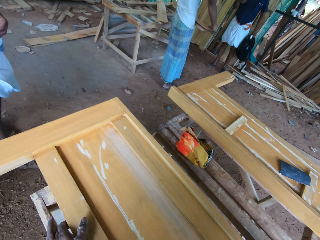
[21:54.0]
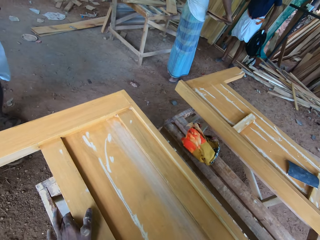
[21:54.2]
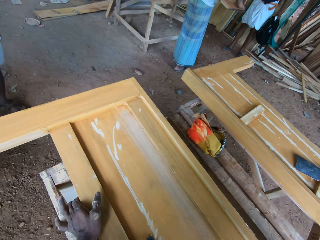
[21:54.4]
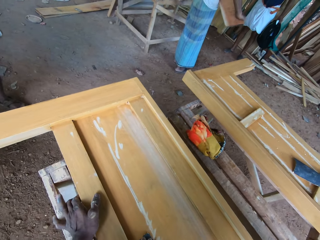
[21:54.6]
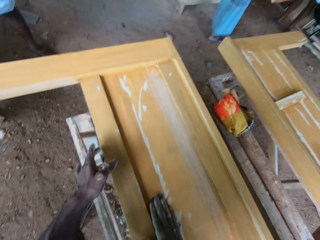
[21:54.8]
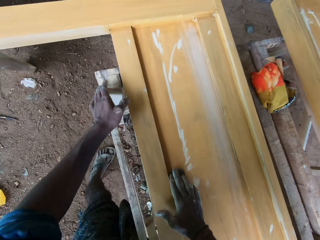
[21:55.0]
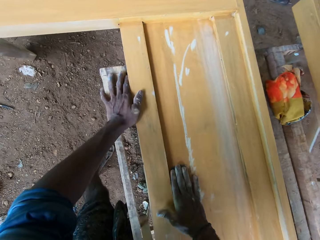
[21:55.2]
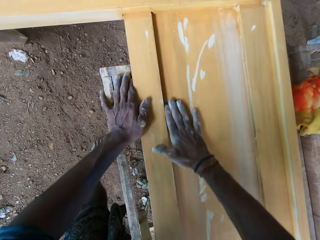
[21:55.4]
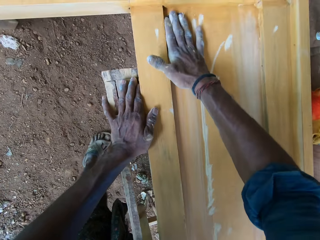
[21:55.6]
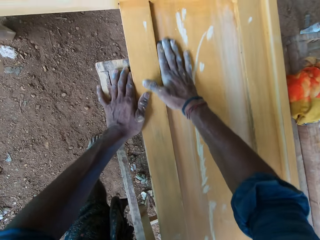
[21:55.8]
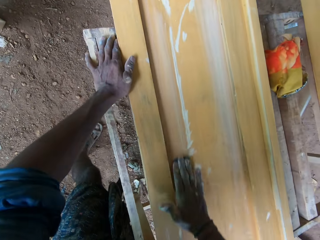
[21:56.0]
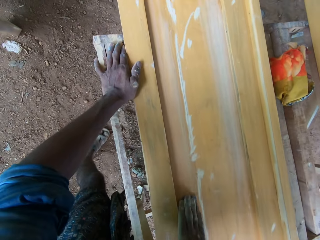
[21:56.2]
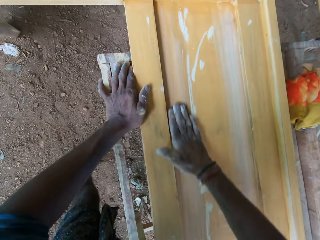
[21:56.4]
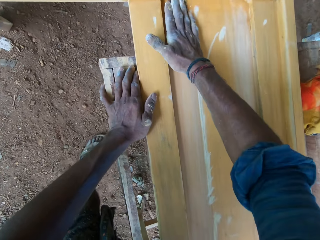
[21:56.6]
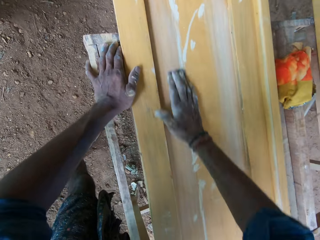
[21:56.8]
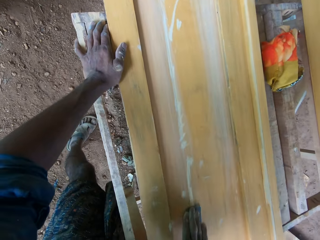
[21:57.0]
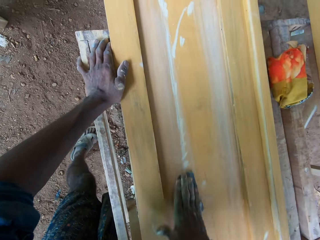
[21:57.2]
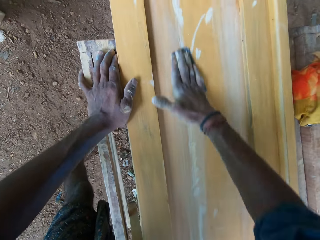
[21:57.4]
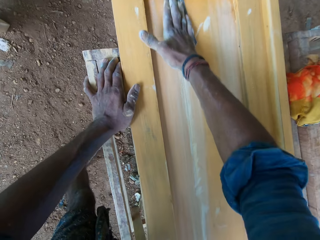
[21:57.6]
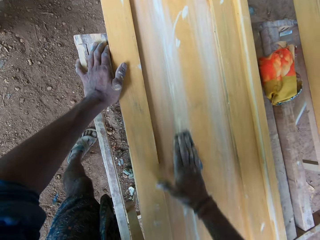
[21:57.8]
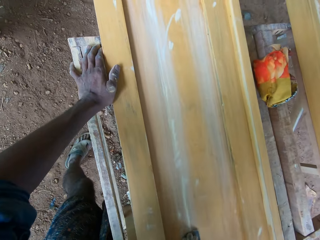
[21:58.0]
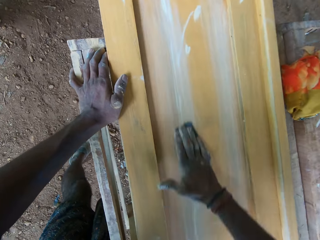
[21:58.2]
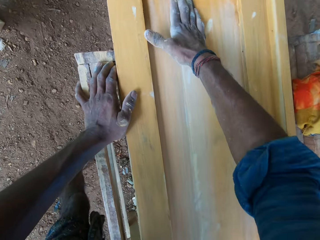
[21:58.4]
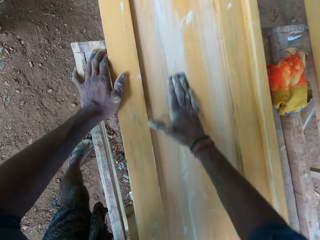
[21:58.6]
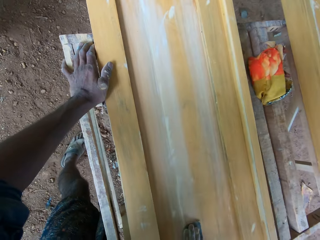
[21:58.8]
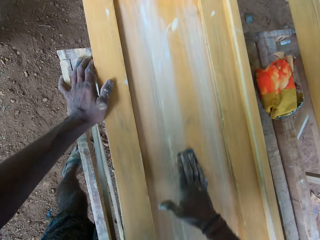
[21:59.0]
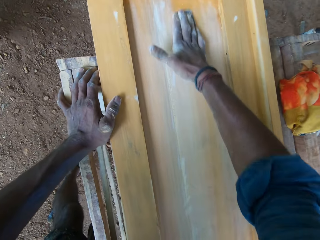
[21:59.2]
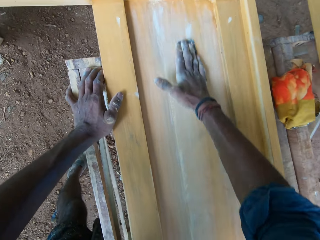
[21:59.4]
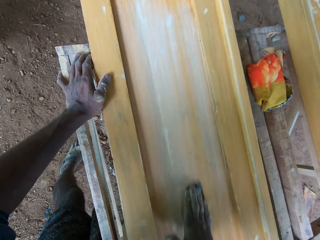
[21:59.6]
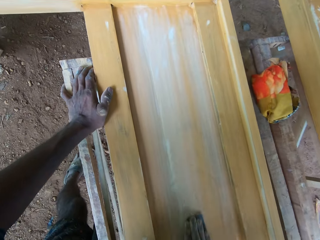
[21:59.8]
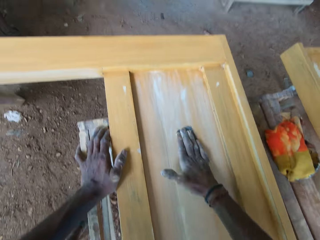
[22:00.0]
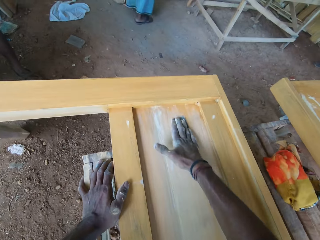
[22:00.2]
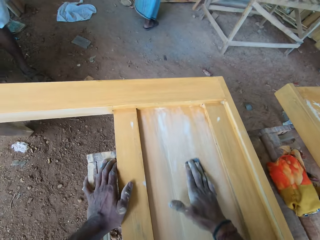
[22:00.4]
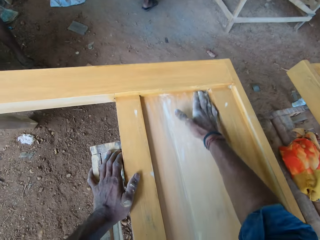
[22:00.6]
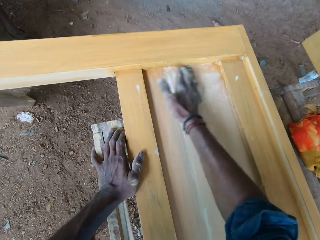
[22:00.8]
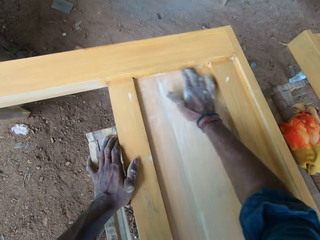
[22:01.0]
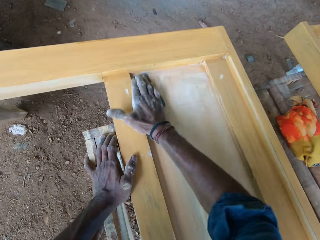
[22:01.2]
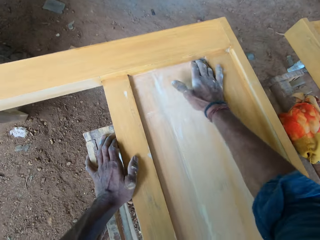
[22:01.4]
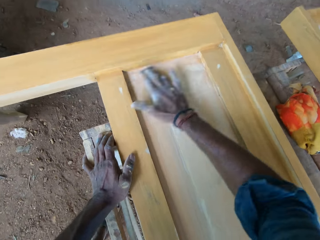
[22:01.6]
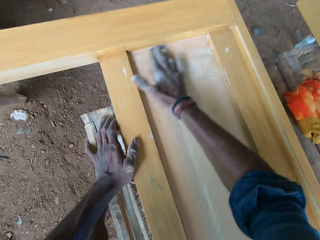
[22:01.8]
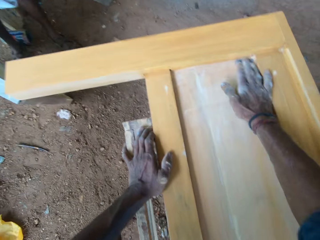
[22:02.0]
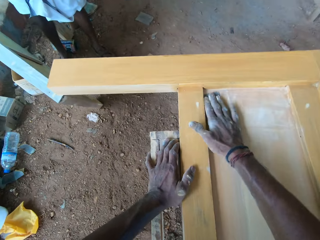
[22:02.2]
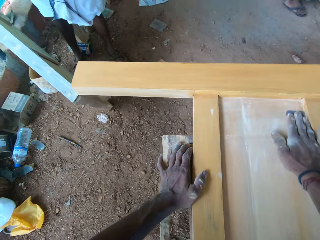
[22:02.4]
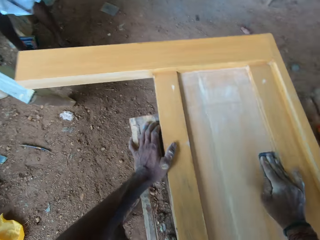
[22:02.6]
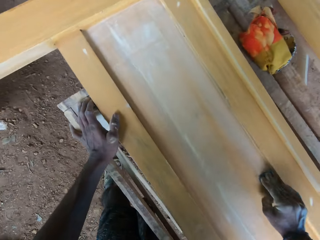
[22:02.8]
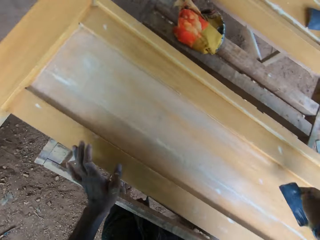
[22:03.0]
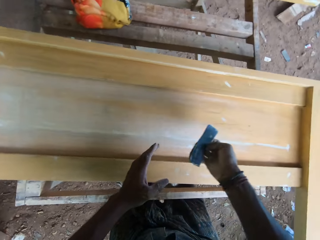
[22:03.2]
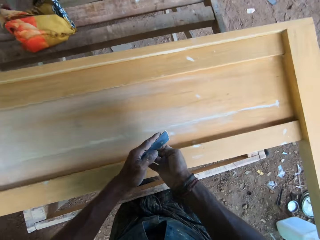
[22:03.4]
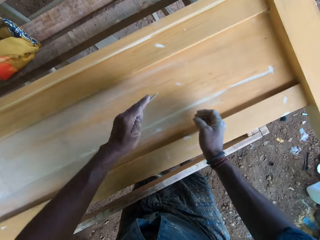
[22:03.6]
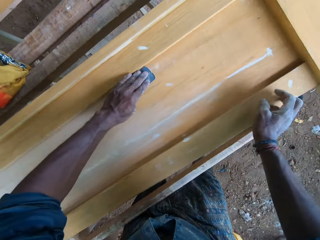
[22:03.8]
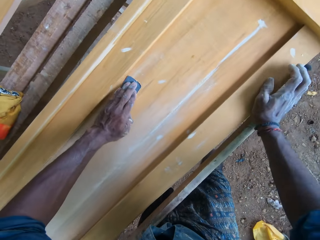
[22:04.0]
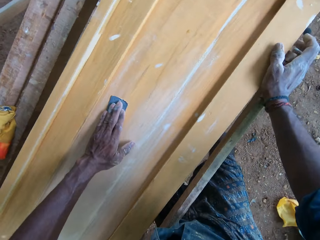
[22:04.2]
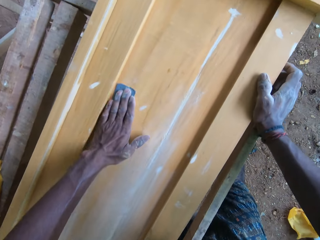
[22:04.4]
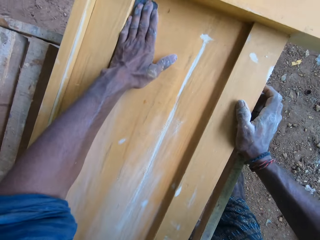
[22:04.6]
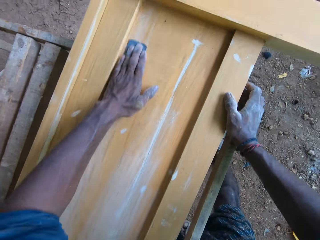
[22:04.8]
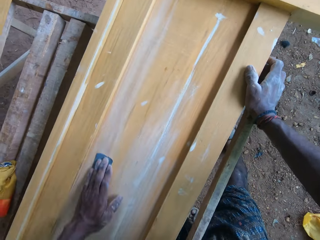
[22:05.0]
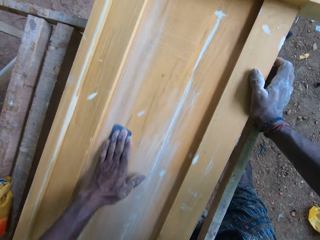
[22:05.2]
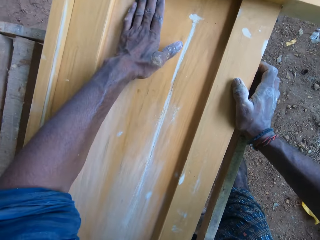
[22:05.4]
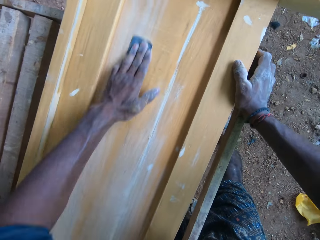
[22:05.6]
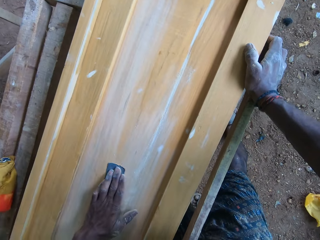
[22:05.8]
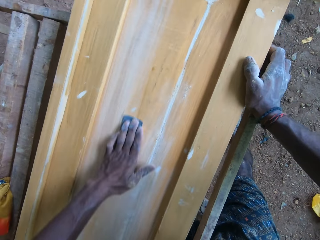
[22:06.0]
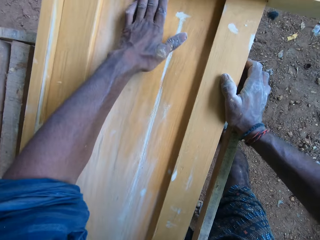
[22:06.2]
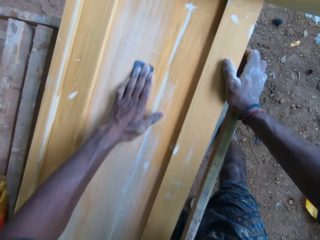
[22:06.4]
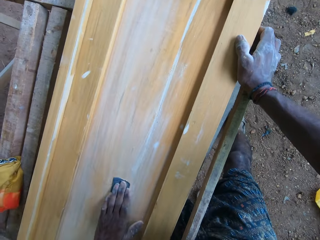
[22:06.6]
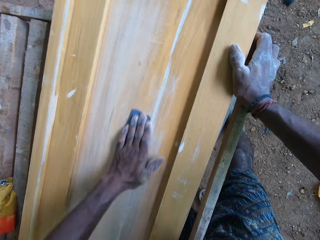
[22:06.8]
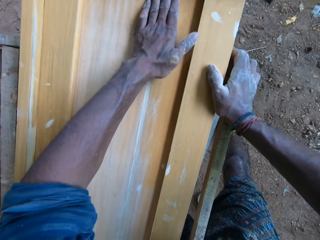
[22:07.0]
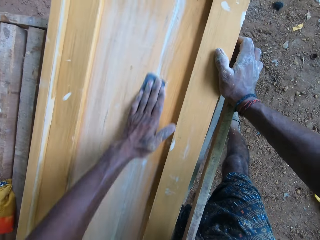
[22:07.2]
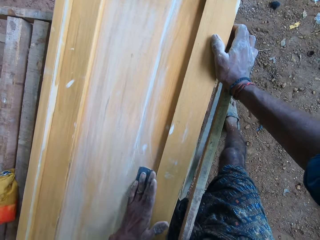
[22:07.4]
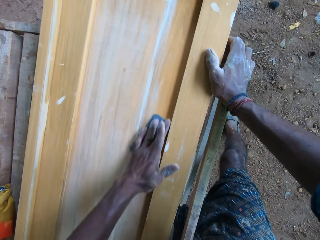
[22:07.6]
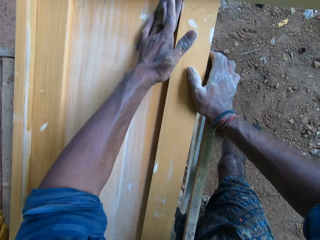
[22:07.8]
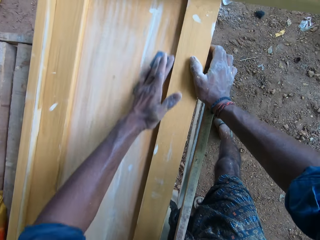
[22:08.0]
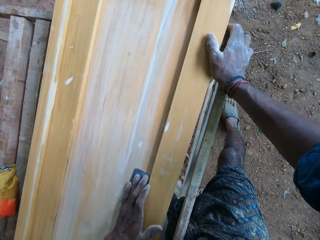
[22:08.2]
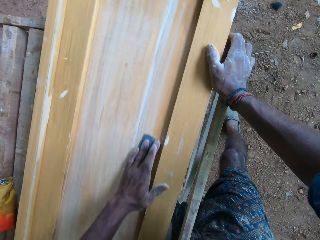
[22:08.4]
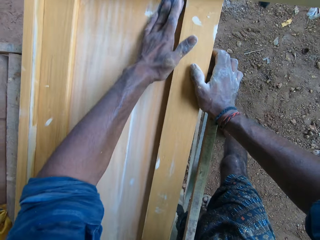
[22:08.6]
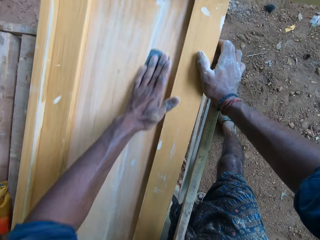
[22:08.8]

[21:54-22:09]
The camera wearer puts his left hand on a wooden support beneath the wooden bed frame. He passes the sandpaper from his right hand to his left hand. He puts his right hand on the wooden bed frame. He sands the wooden bed frame with the sandpaper in his left hand.

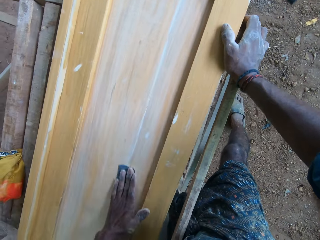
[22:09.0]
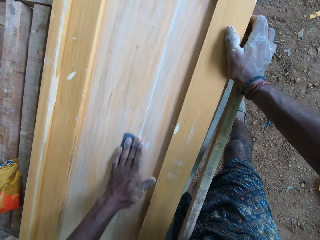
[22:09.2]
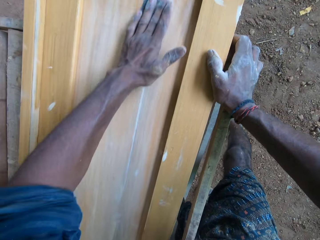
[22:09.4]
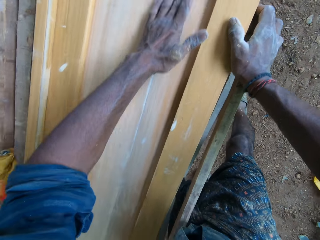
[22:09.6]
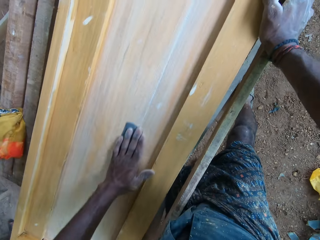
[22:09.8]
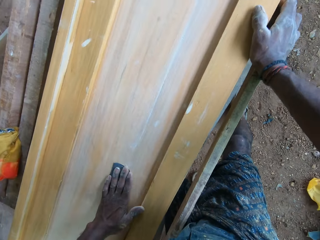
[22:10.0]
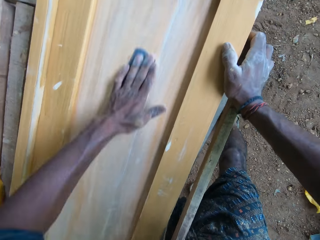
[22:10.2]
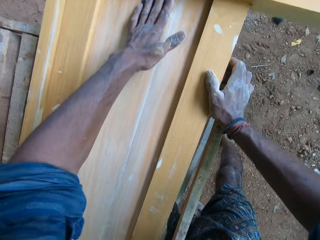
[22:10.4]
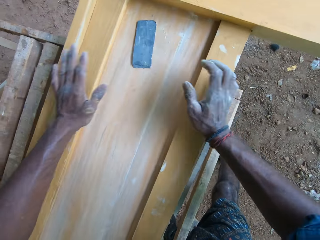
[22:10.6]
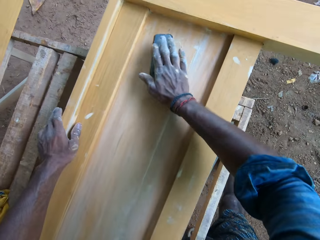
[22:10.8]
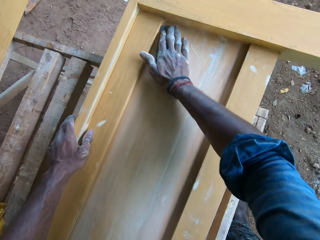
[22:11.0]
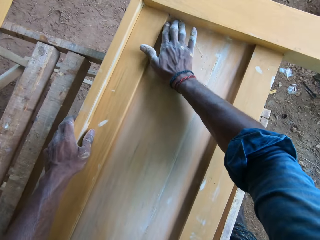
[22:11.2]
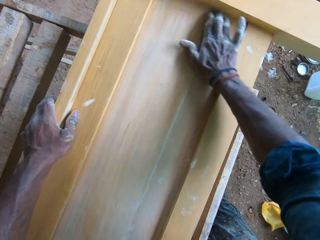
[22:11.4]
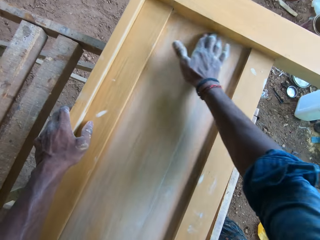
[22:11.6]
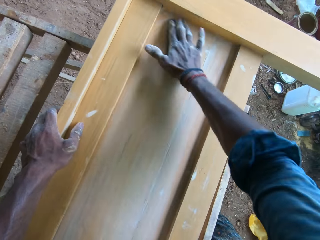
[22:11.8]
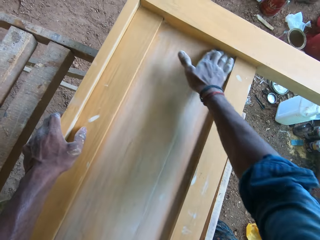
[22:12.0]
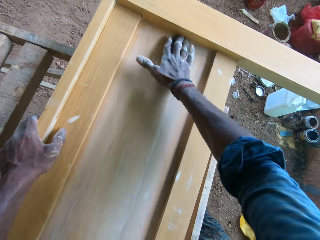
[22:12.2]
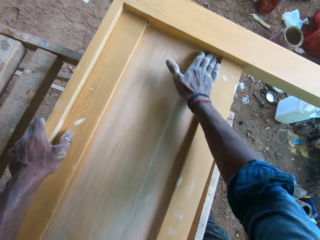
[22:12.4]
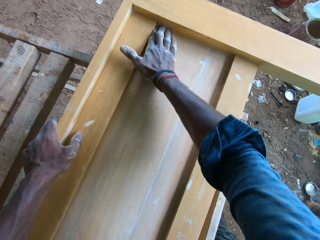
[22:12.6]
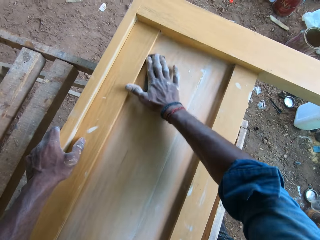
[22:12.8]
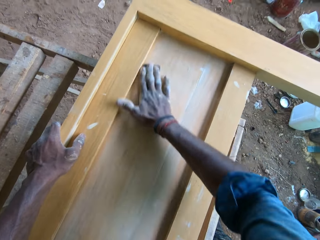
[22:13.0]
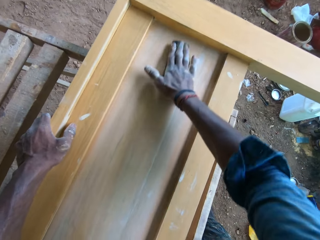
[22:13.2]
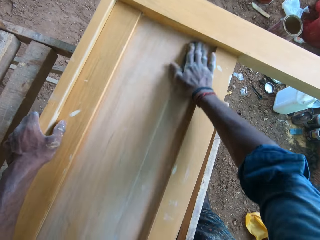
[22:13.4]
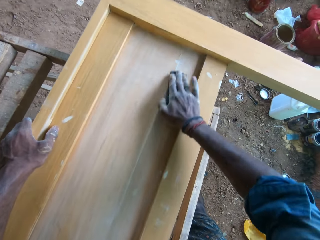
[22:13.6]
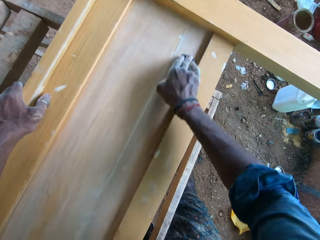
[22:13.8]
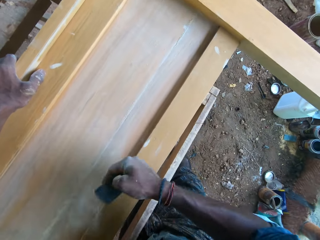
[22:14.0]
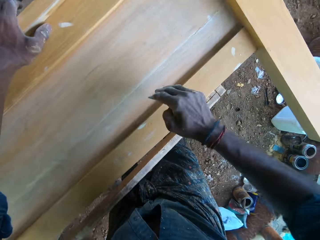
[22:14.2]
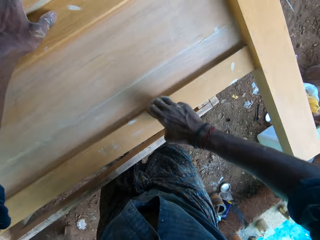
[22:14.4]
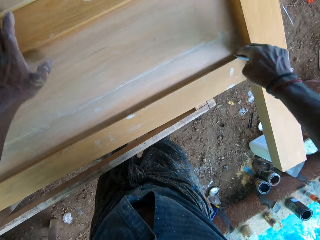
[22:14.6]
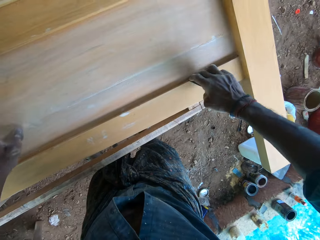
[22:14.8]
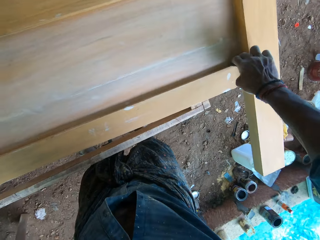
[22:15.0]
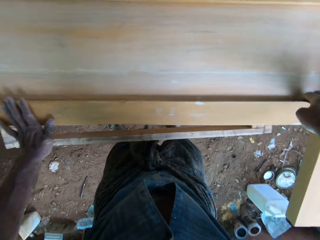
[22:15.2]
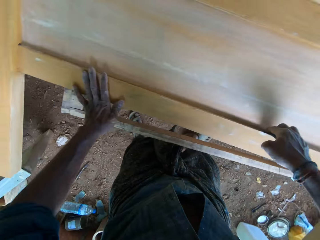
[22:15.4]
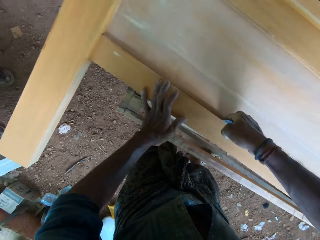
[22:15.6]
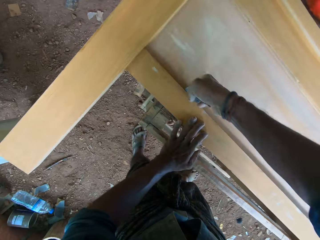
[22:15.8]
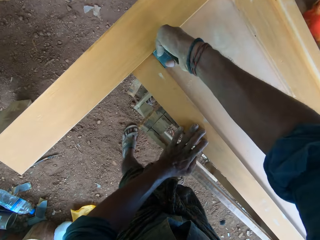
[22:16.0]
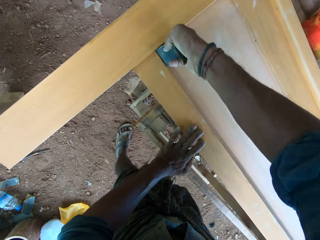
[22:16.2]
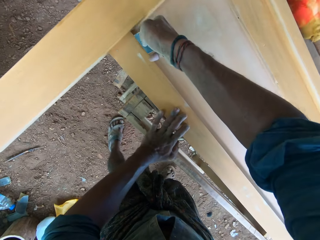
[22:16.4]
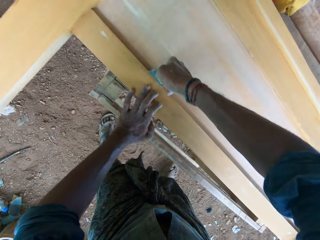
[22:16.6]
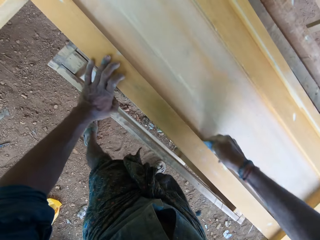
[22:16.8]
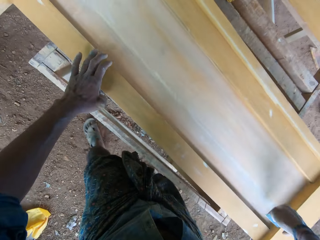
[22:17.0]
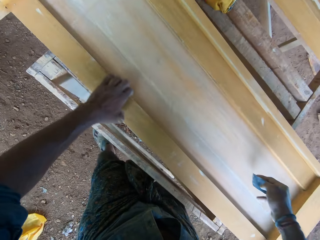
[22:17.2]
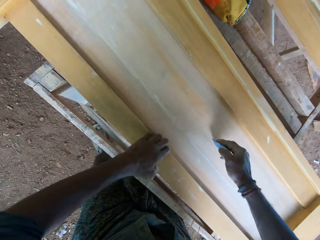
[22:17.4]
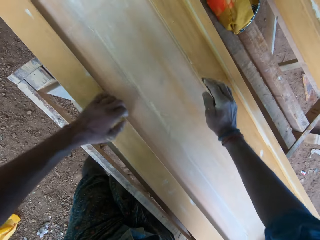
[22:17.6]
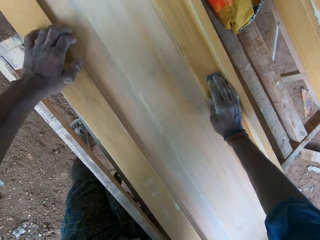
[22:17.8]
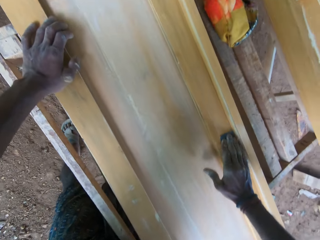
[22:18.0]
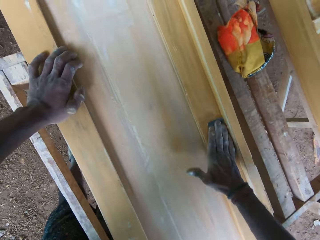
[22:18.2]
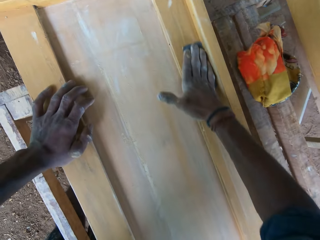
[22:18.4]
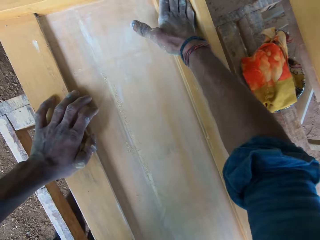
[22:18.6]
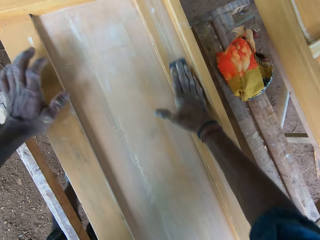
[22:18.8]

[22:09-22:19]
The camera wearer puts his left hand on the wooden bed frame. He sands the wooden bed frame with the sandpaper in his right hand. He puts his left hand on the wooden bed frame. He rubs the wooden bed frame with his left hand.
